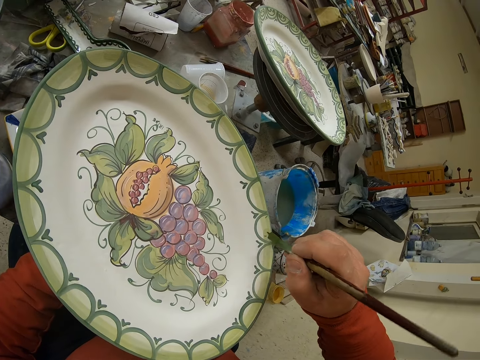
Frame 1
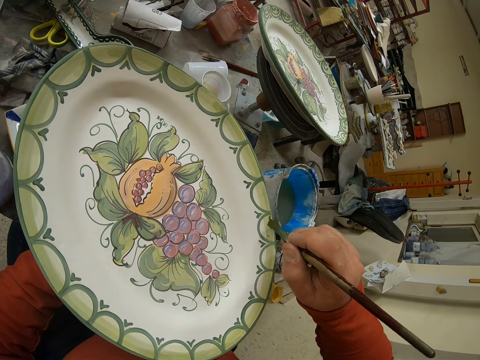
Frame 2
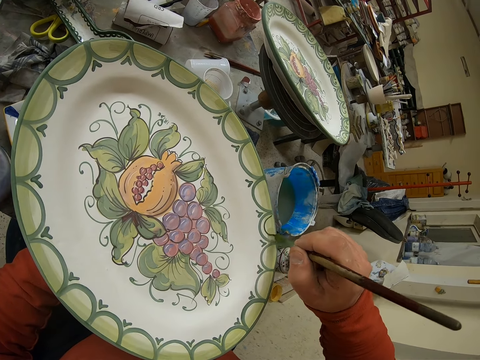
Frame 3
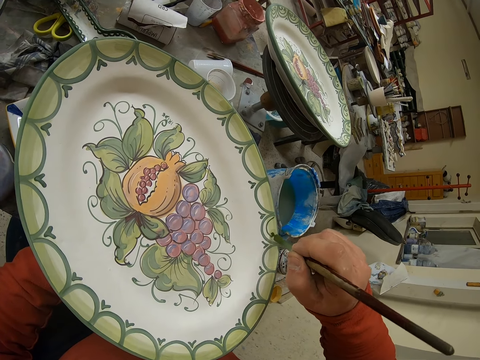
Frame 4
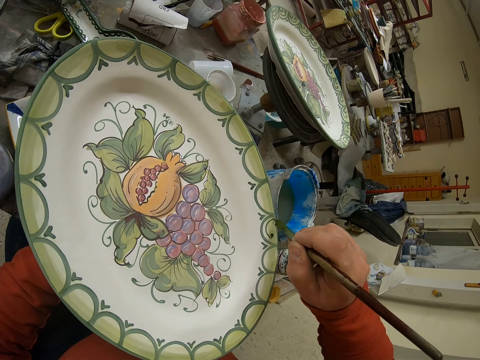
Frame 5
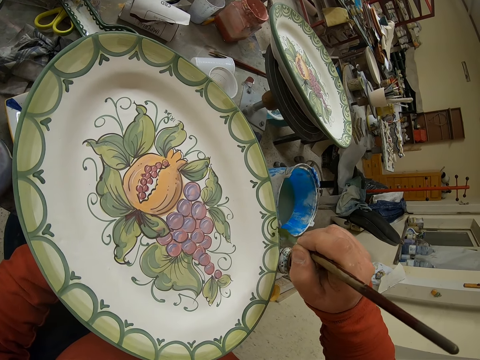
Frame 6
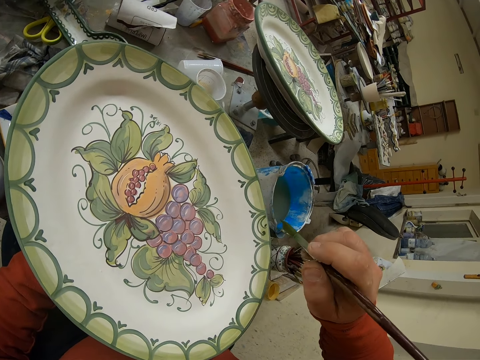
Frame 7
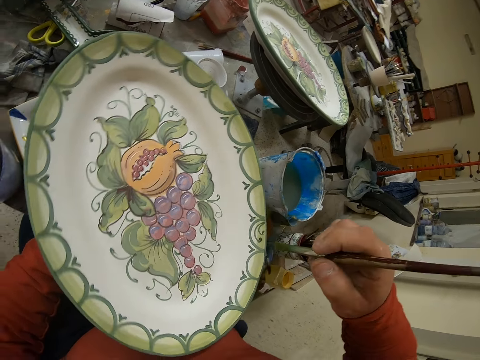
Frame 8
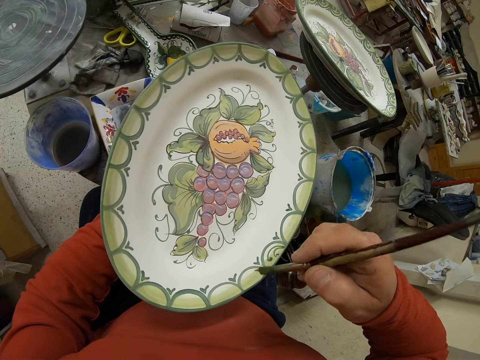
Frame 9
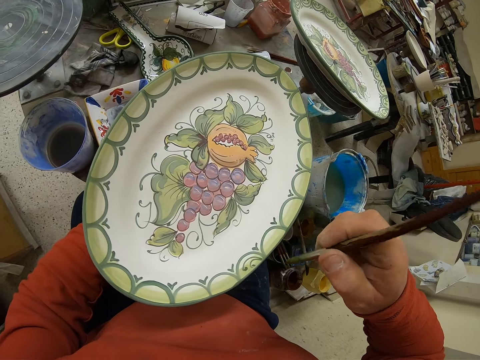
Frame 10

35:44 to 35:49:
The camera wearer paints the tray.

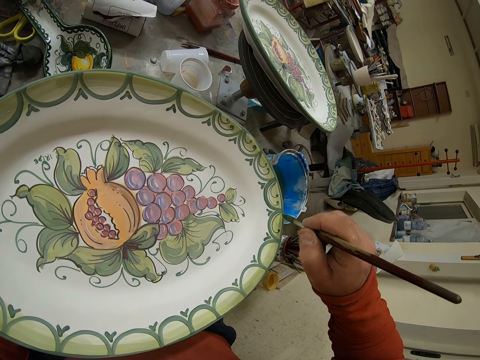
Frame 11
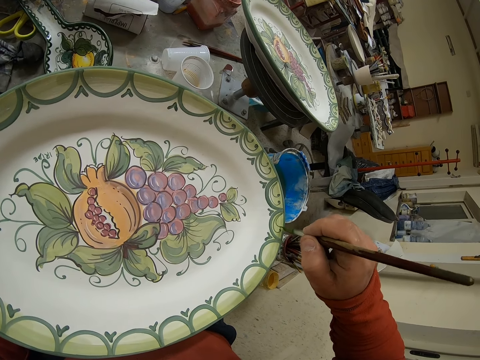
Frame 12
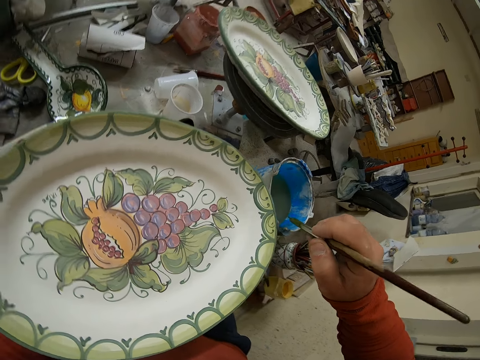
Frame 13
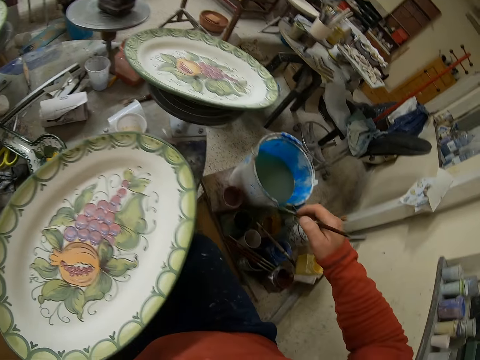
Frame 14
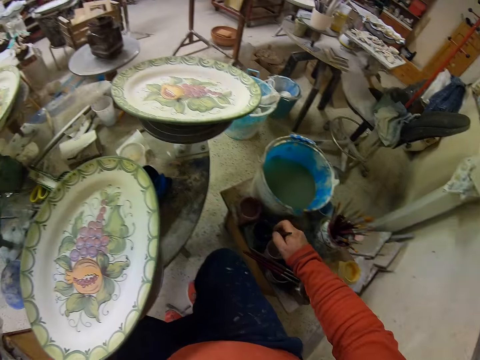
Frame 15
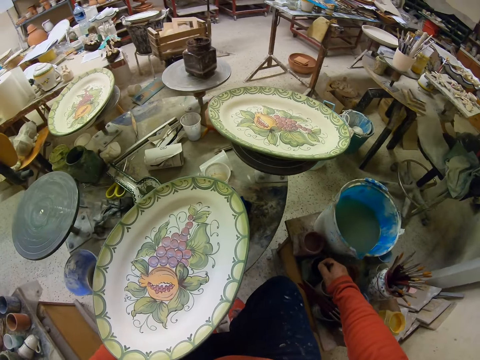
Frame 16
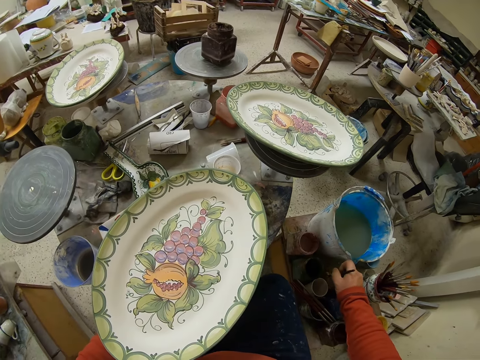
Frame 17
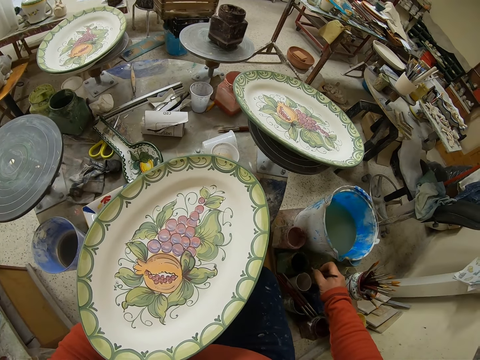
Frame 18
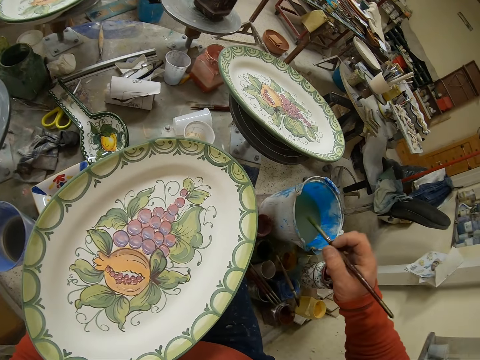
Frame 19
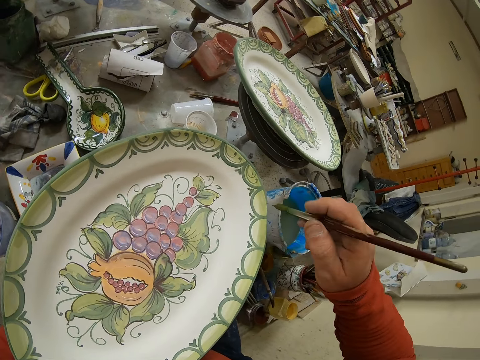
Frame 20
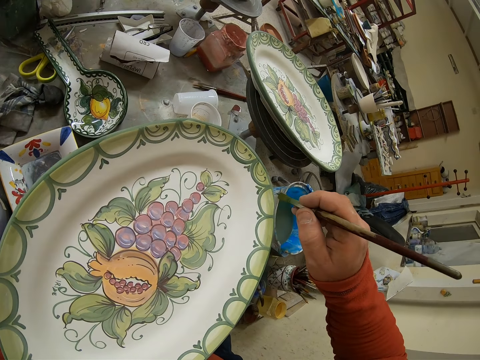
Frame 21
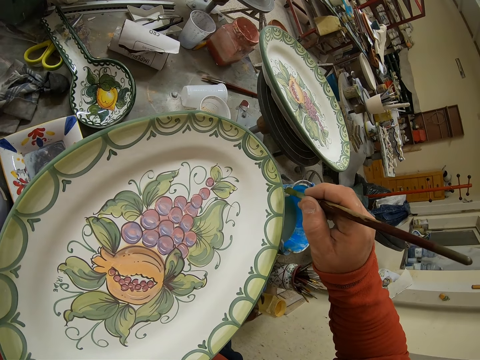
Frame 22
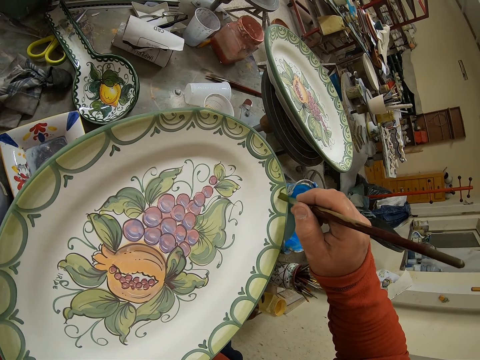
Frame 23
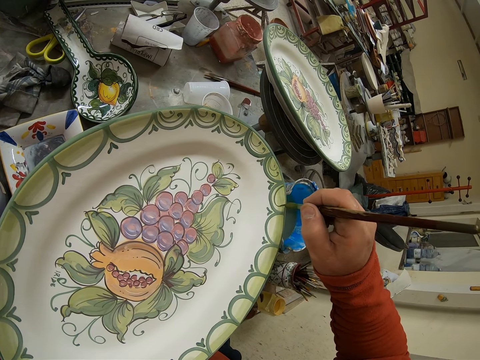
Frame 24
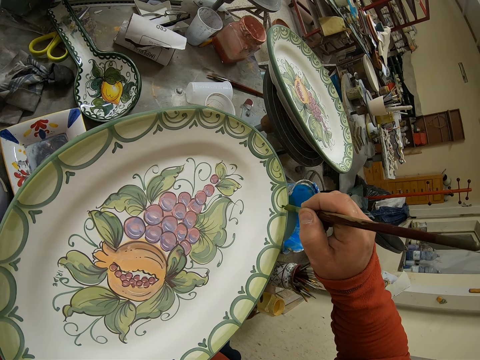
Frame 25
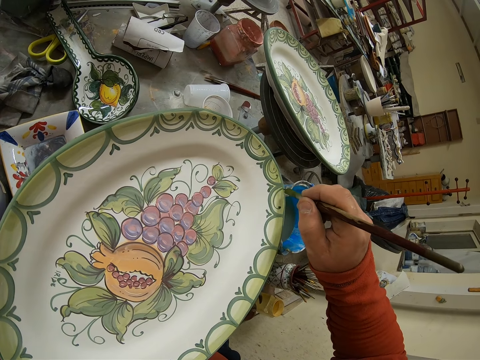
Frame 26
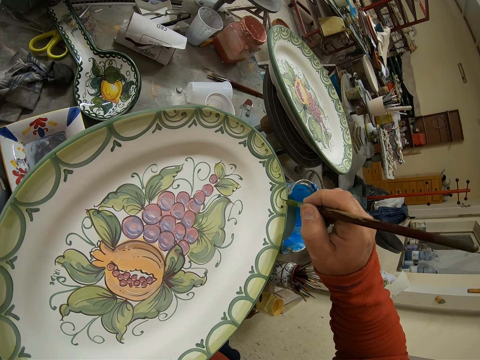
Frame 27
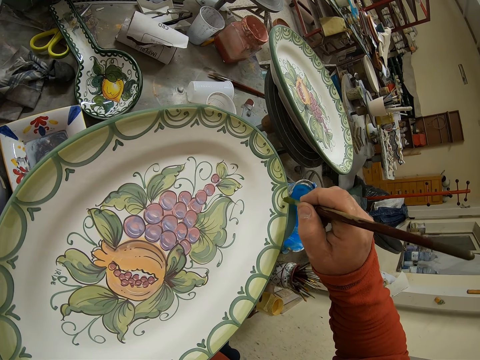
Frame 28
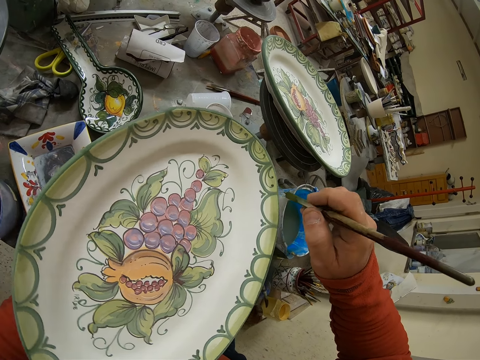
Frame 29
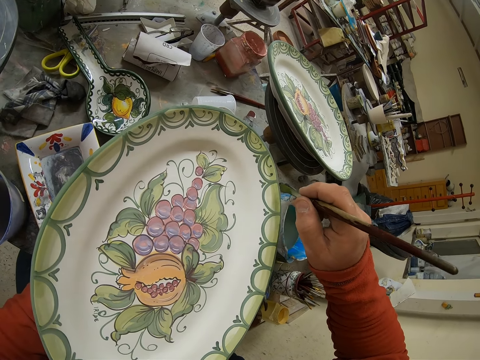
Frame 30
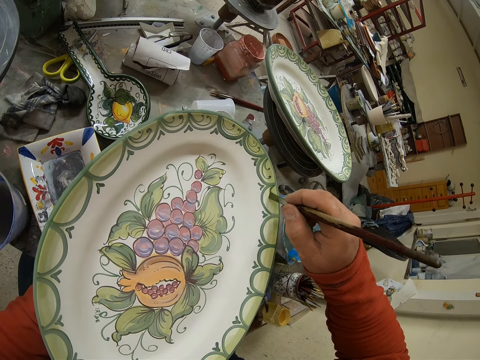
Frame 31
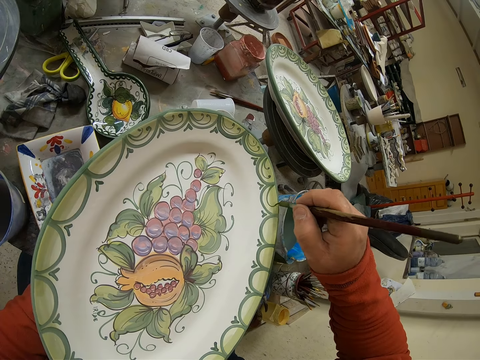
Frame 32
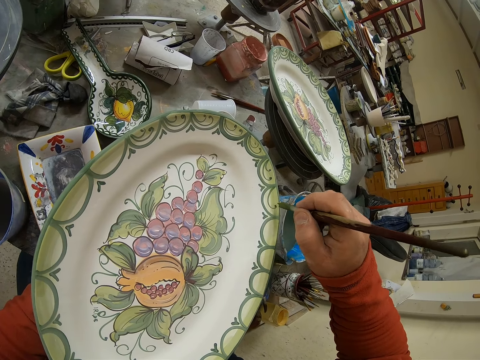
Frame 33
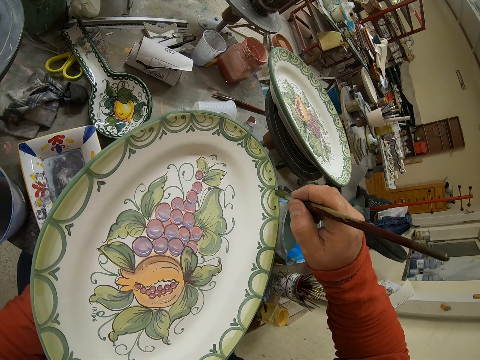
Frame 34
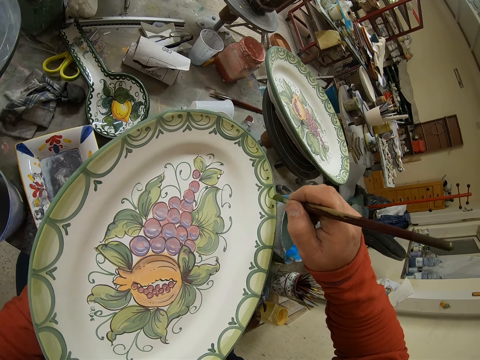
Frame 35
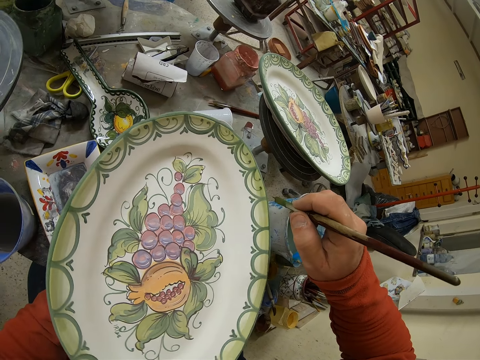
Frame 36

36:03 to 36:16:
The camera wearer dips the brush in the paint. They draw a pattern on a plate. They paint a tray.

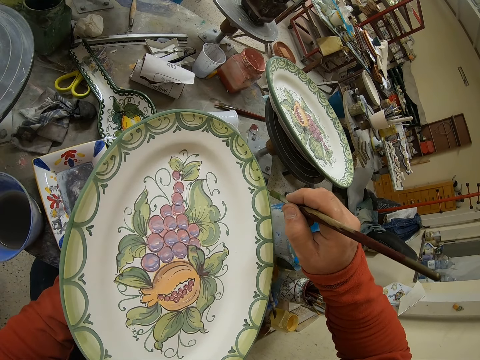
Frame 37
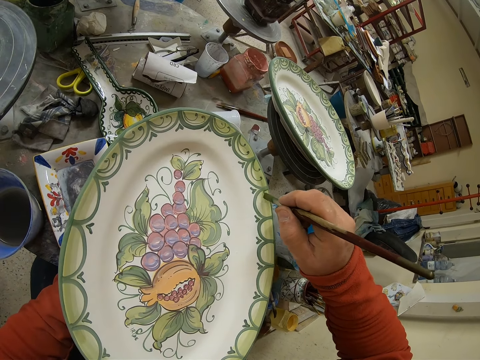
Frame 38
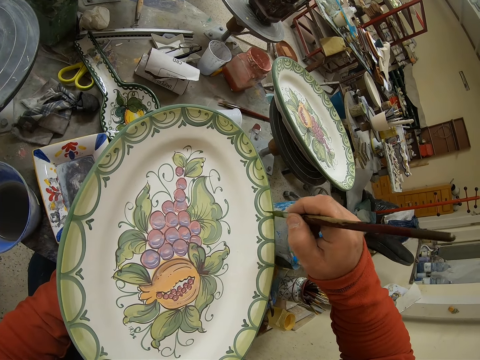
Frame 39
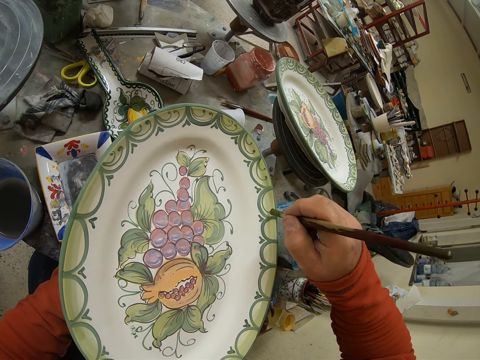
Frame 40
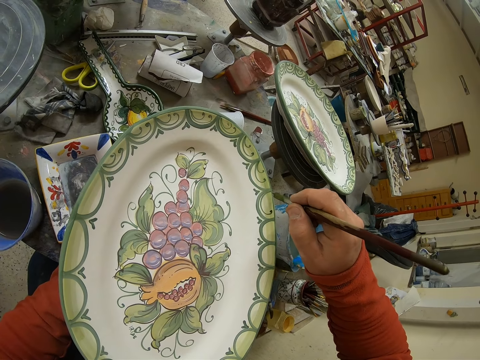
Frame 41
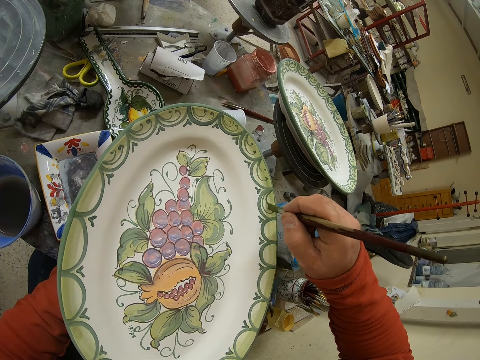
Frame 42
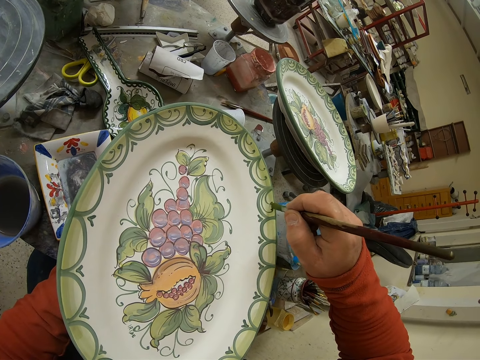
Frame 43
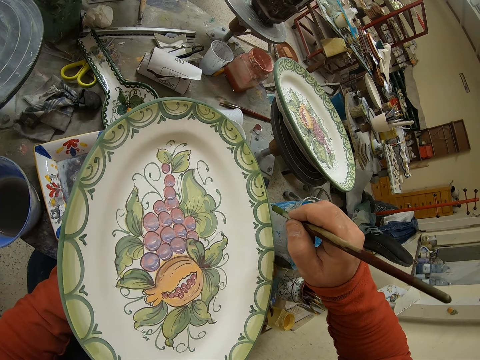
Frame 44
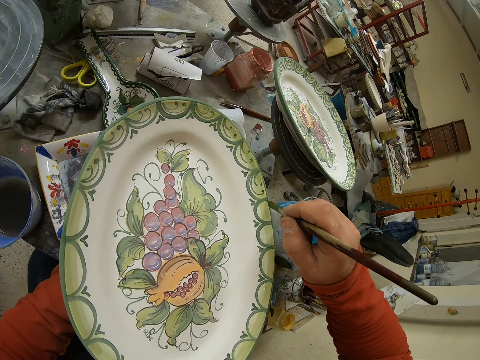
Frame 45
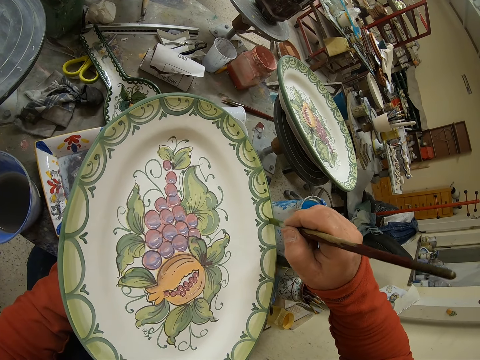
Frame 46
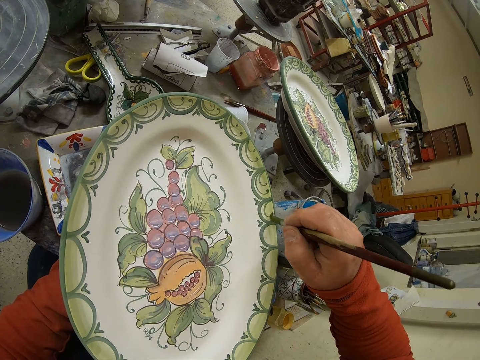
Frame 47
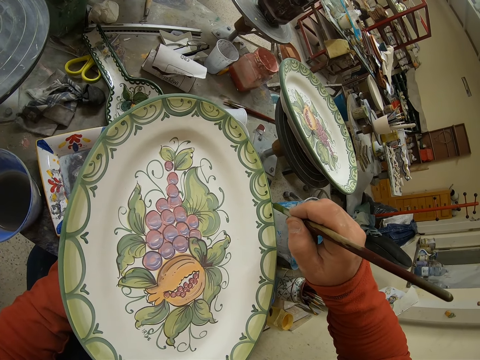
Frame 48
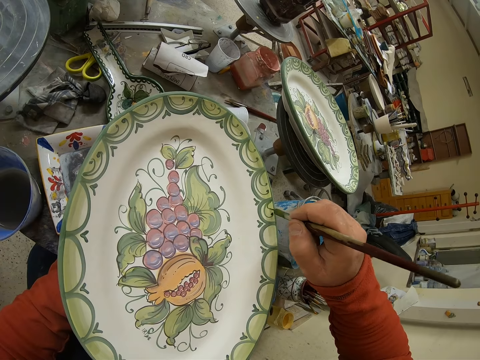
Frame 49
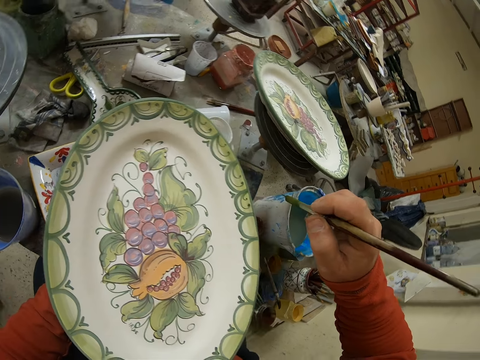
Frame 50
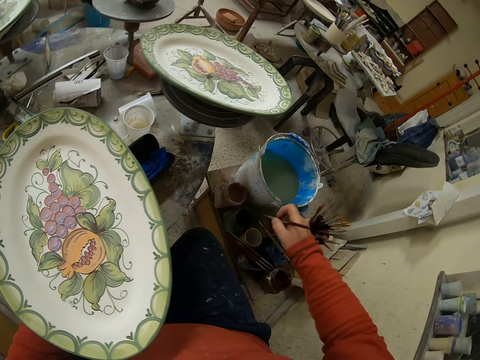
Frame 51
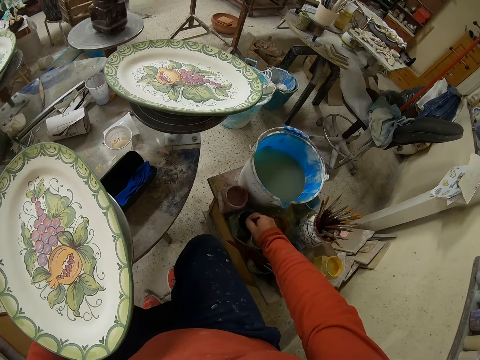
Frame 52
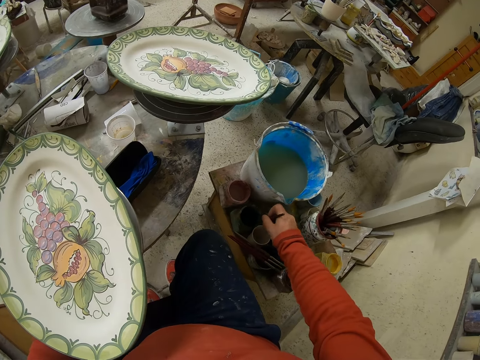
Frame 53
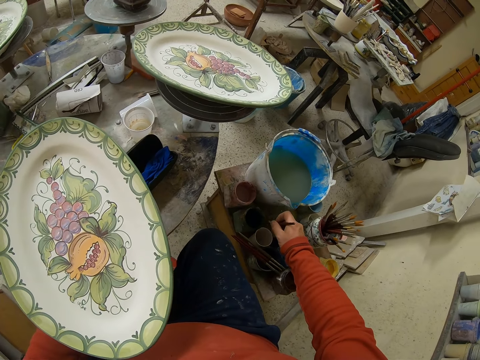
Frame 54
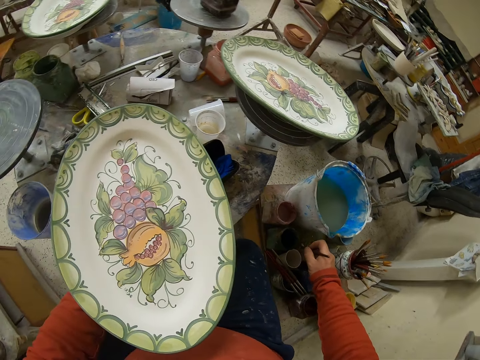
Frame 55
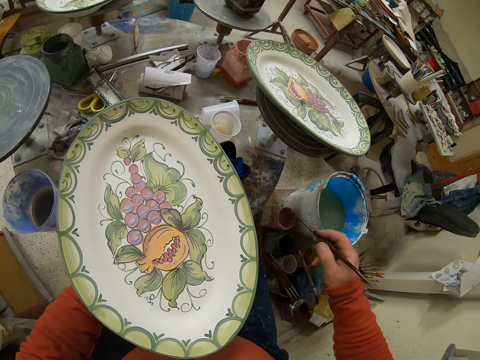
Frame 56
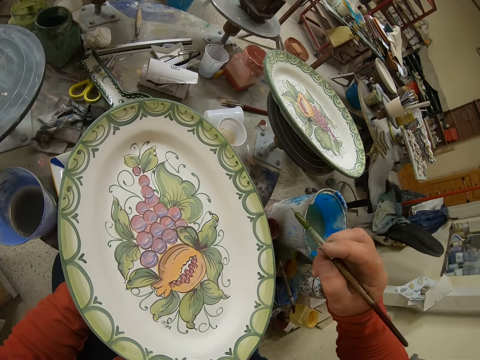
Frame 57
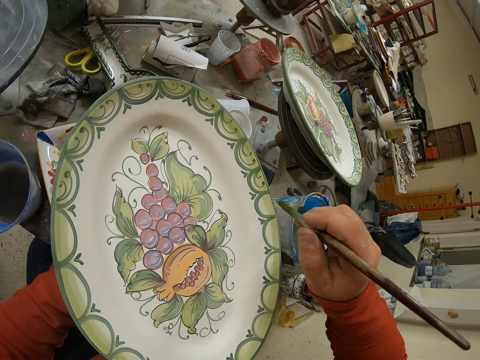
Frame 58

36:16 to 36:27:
The camera wearer dips the brush in the paint.
